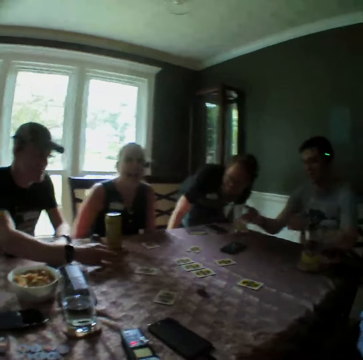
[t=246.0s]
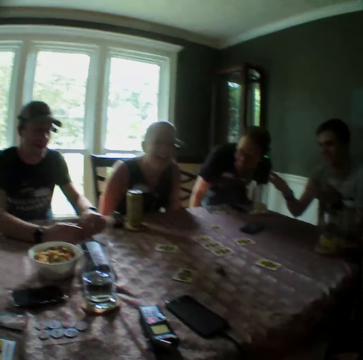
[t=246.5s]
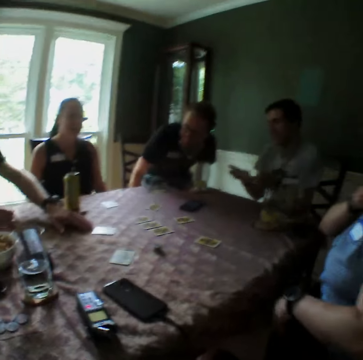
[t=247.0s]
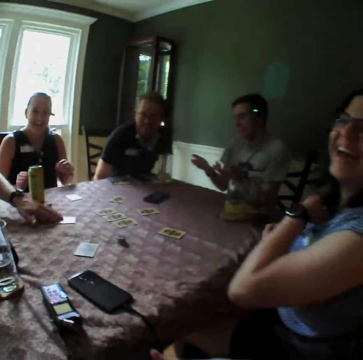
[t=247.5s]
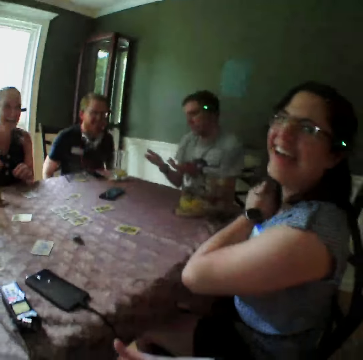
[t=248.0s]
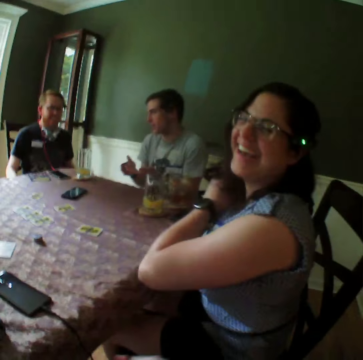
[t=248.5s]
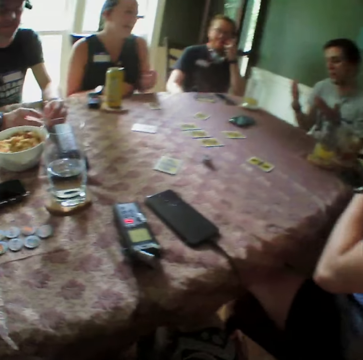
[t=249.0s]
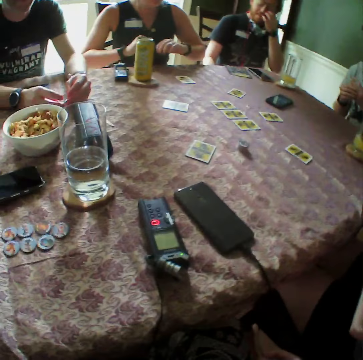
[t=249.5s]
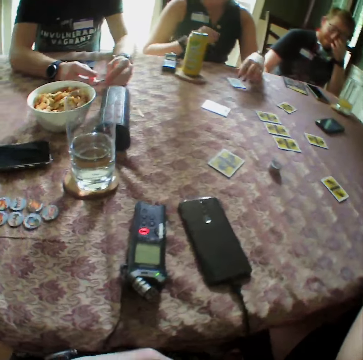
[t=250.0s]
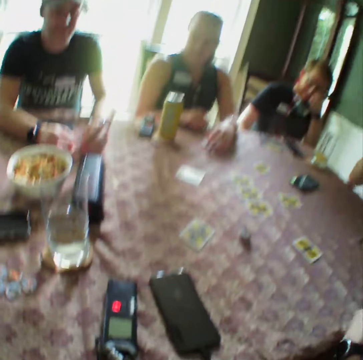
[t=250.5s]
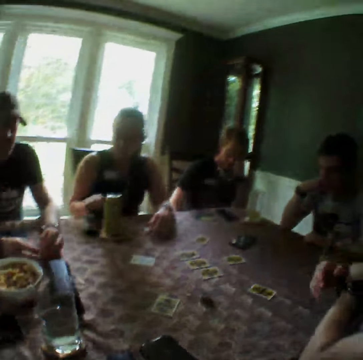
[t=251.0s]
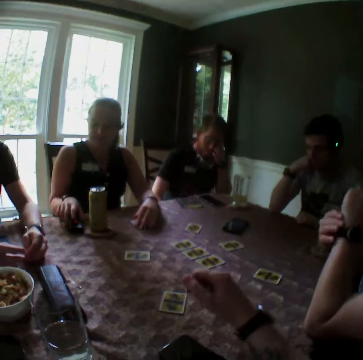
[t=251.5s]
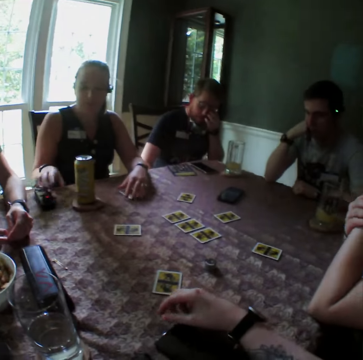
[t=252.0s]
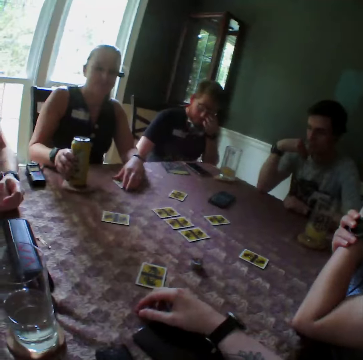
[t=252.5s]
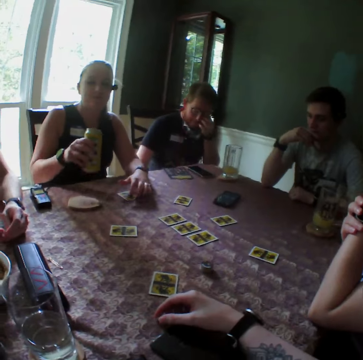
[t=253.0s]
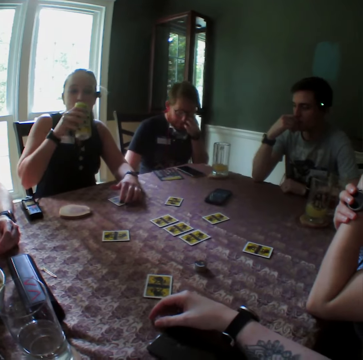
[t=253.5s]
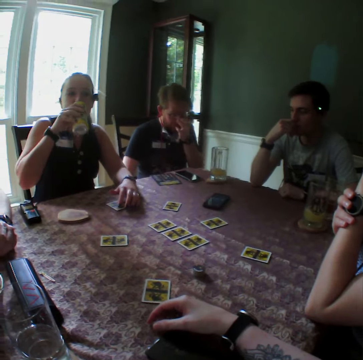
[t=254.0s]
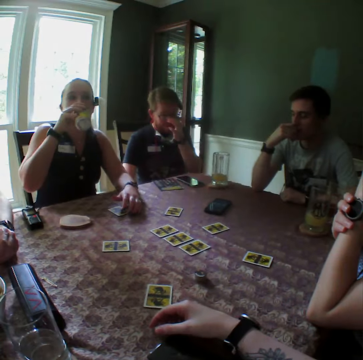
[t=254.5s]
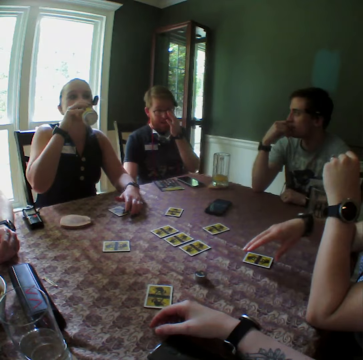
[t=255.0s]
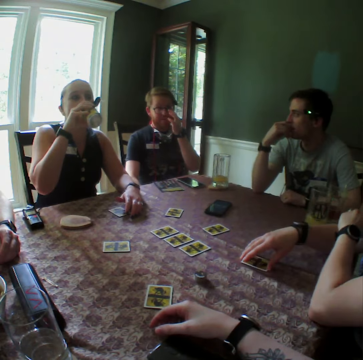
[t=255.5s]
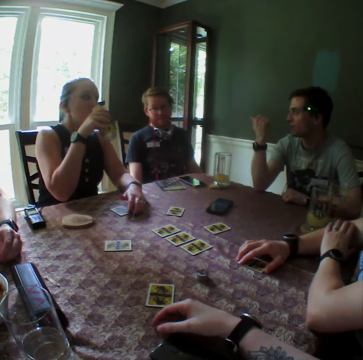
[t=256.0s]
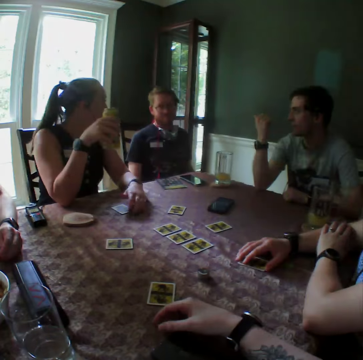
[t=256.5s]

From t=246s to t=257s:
A man sits on a chair. The camera wearer looks around. Another man adjusts the card on the table with his left hand. A woman adjusts a phone on the table with her right hand. She picks up a can of drink on the table with her right hand. She takes a drink from the can of drink in her right hand. Another woman adjusts a card on the table with her right hand. She touches the card.

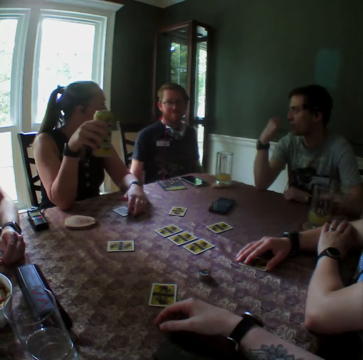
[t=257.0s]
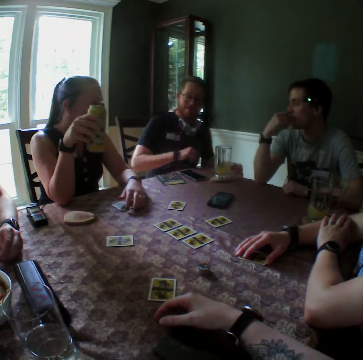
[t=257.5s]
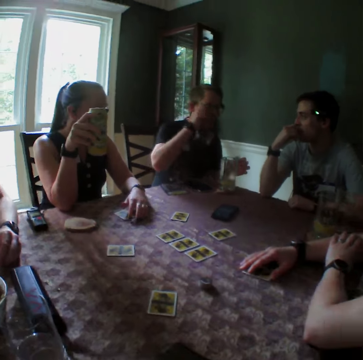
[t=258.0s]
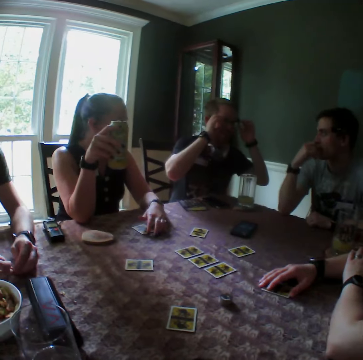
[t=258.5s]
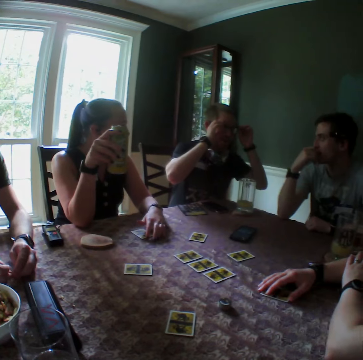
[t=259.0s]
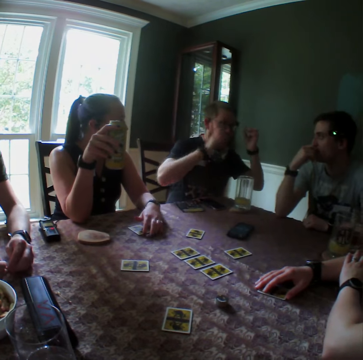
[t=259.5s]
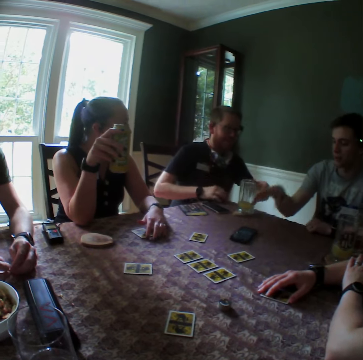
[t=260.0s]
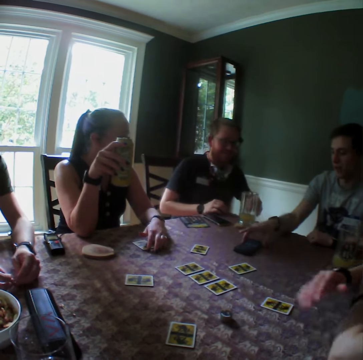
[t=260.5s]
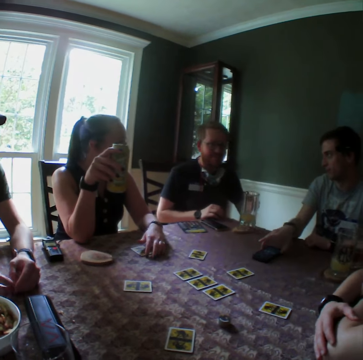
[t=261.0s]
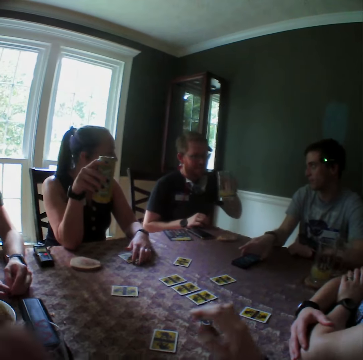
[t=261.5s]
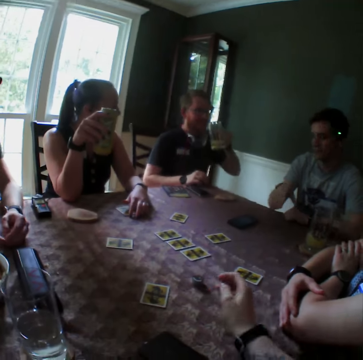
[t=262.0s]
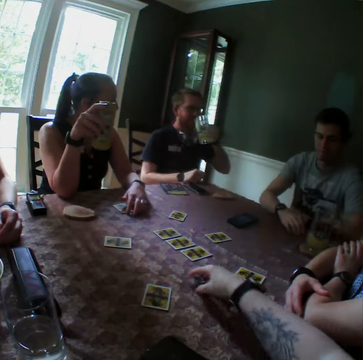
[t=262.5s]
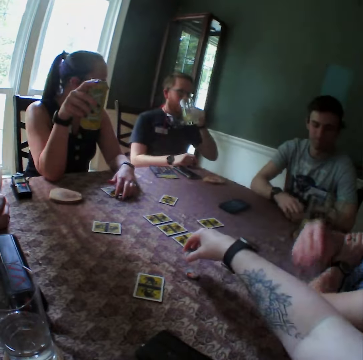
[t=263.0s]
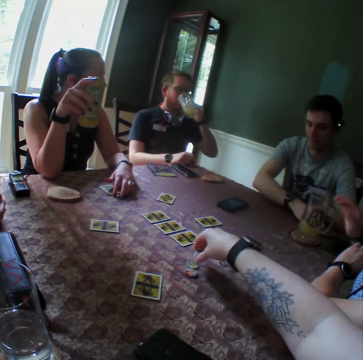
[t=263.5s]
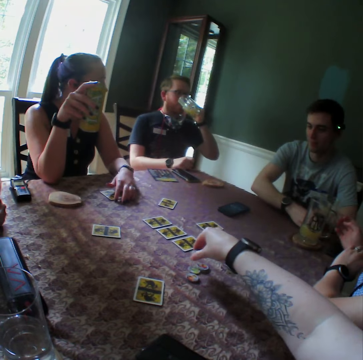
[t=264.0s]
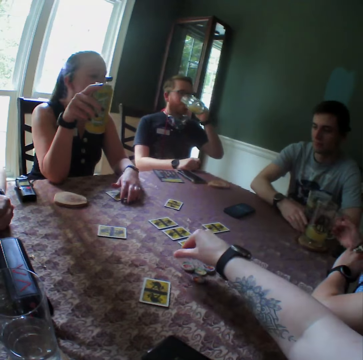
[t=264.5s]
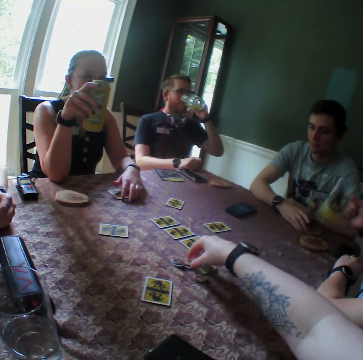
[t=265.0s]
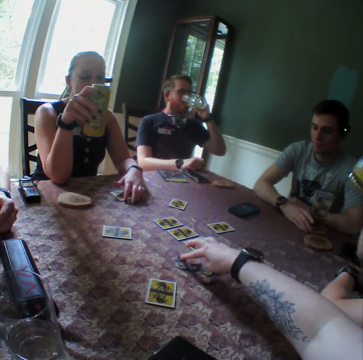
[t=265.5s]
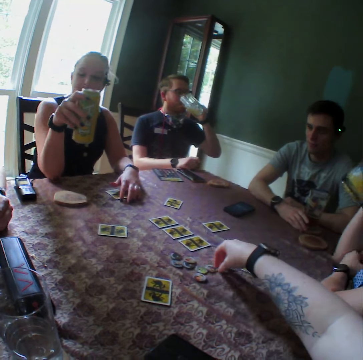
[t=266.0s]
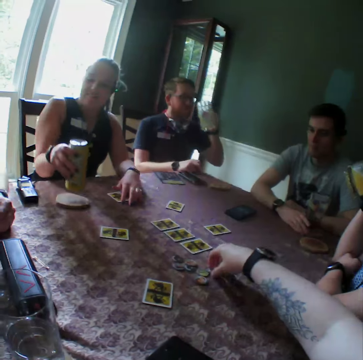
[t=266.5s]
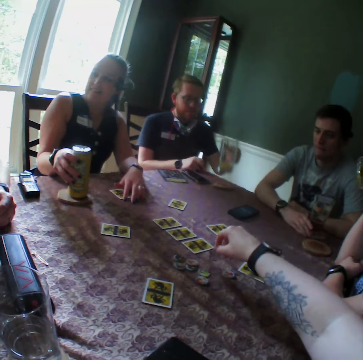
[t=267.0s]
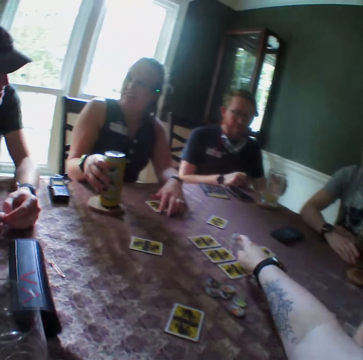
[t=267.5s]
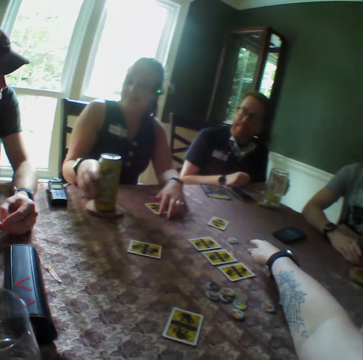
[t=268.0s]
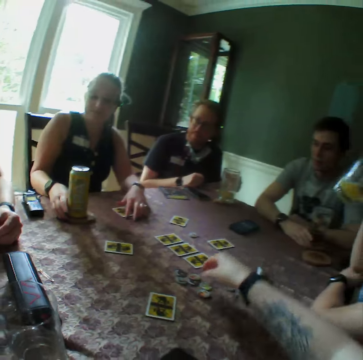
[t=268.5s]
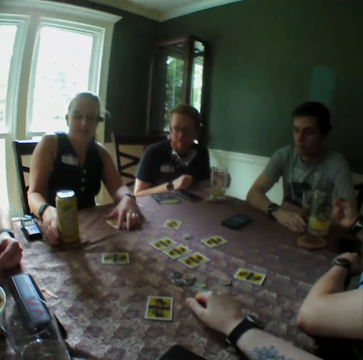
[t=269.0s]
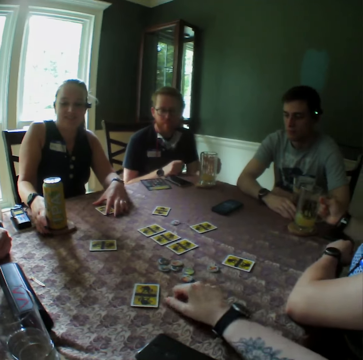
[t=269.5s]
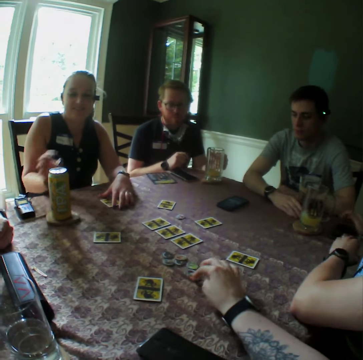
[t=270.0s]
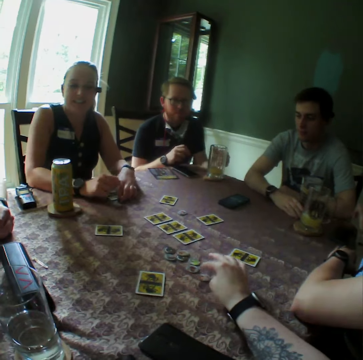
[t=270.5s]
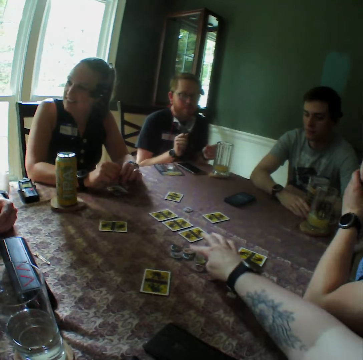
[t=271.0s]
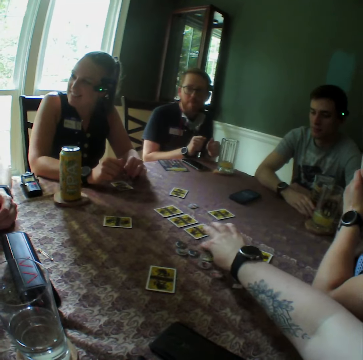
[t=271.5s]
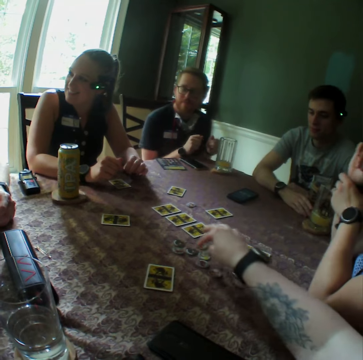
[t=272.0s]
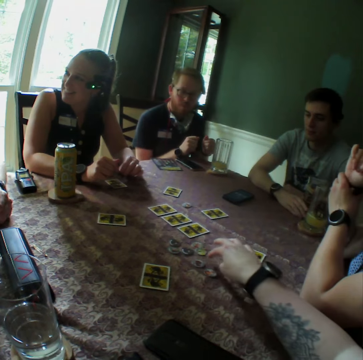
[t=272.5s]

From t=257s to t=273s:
A man rubs his mouth with his right hand. Another man adjusts his glasses with both hands. The camera wearer looks around. A woman takes her right hand off the card on the table. The first man adjusts the phone on the table with his right hand. A third man carries a glass of drink from the table with his left hand. The camera wearer arranges a set of game tokens or pawns on the table with his right hand. He touches the pawns. The third man takes a drink from the glass of drink in his left hand. The camera wearer drops the pawns. The woman carries a glass of drink from the table with her right hand. The woman takes a drink from the glass of drink in her right hand. The camera wearer picks up a game token from the table with his right hand. Another woman drops the can of drink in her right hand on the table. The third man drops the glass of drink in his left hand on the table. The camera wearer drops the game token in his right hand on the table. He looks around. The first woman drops the glass of drink in her right hand on the table. The camera wearer arranges the game tokens on the table with his right hand.

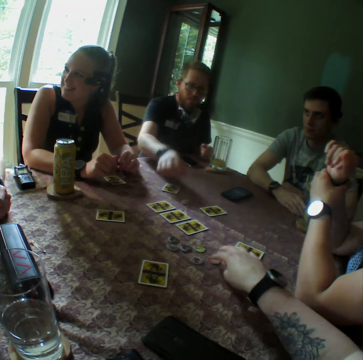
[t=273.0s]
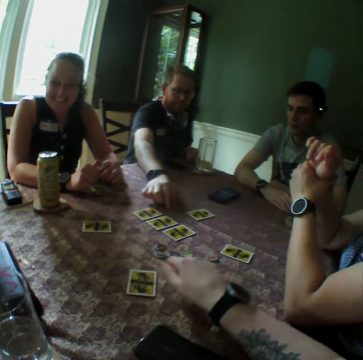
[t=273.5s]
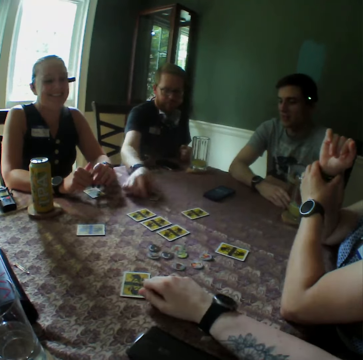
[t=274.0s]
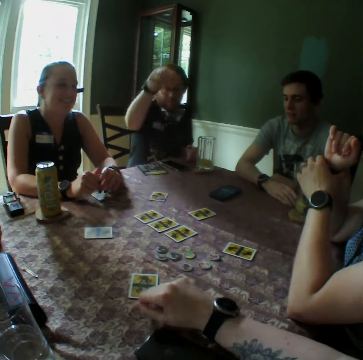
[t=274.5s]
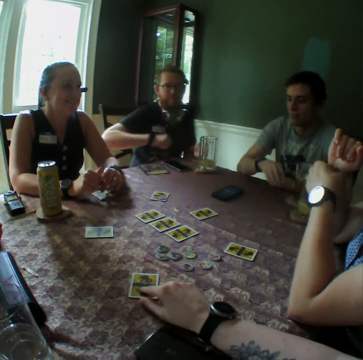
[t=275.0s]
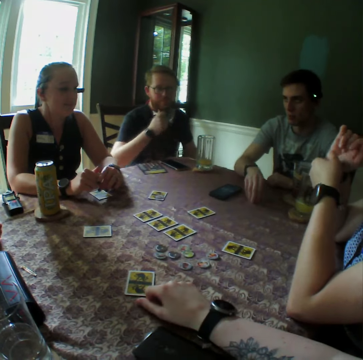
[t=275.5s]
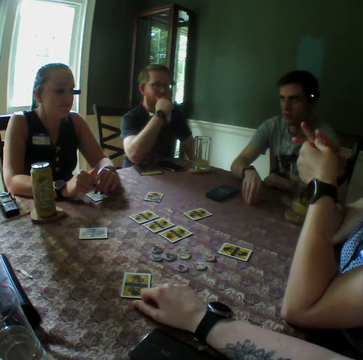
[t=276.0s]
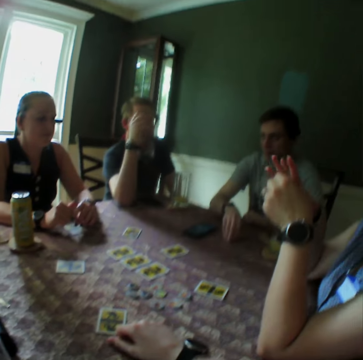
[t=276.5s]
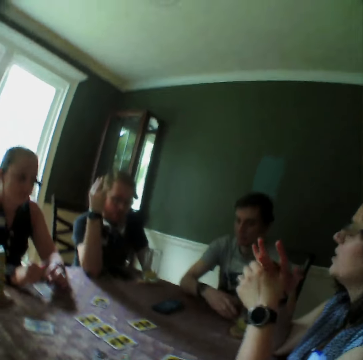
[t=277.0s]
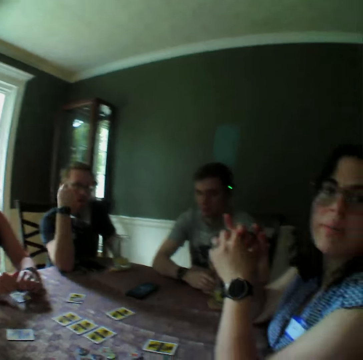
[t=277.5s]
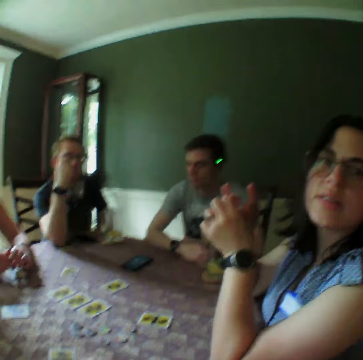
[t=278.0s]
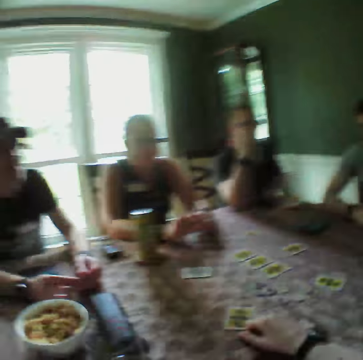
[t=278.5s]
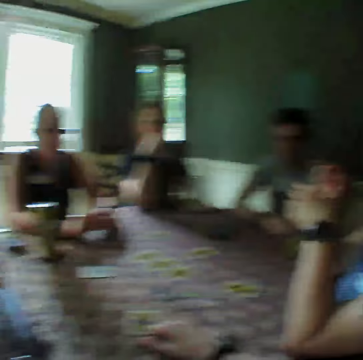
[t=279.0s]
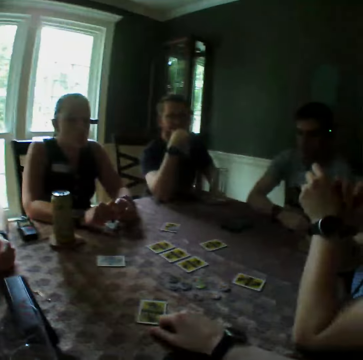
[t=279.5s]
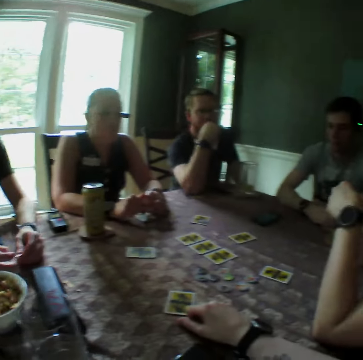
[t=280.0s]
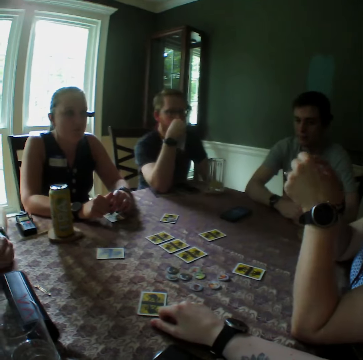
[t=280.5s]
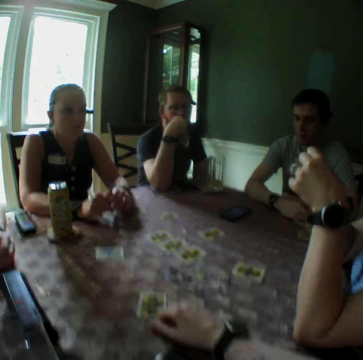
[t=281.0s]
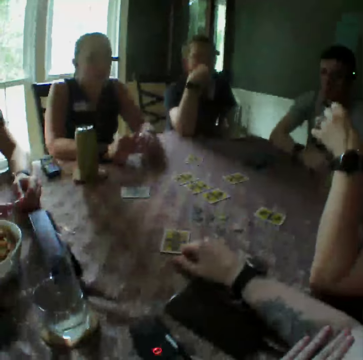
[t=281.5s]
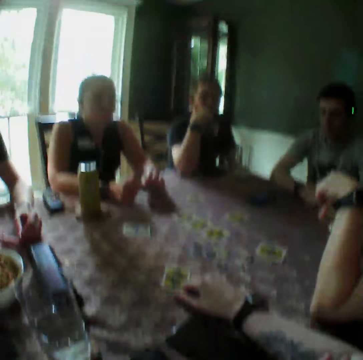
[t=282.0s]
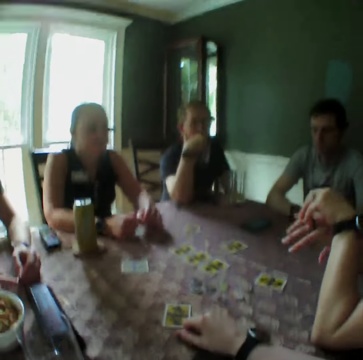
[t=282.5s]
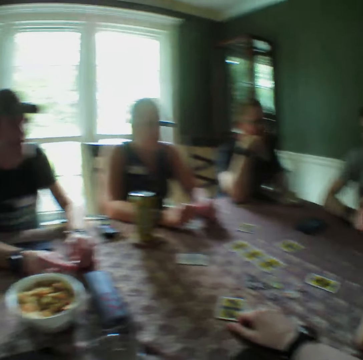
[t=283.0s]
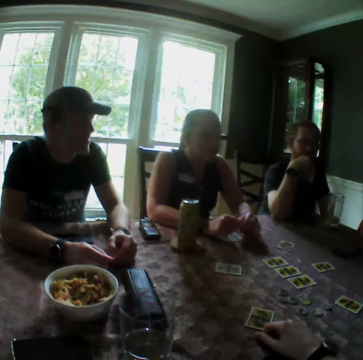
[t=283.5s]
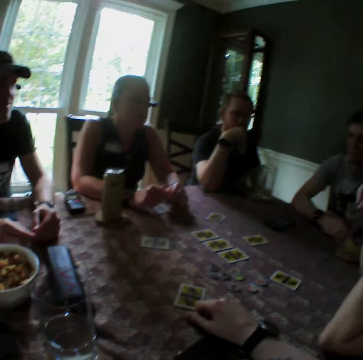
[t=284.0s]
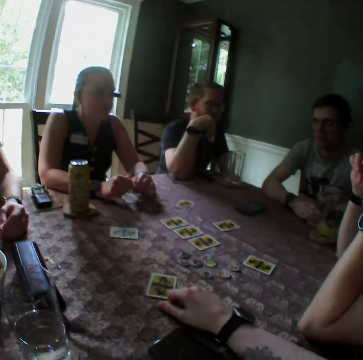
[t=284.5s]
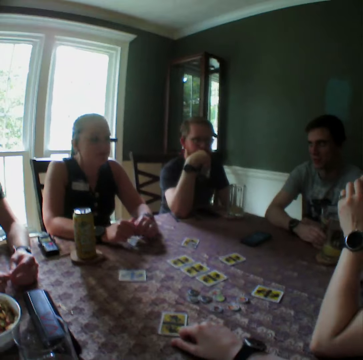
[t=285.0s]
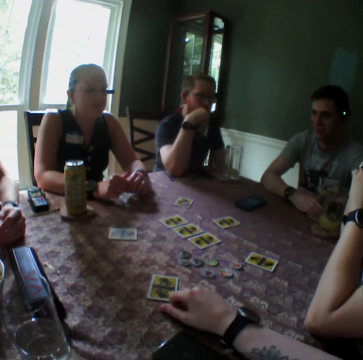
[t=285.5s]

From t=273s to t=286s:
A man picks up the game token on the table with his right hand. The man drops the game token in his right hand on a card on the table. The man rubs his chin with his right hand. The camera wearer looks around.
